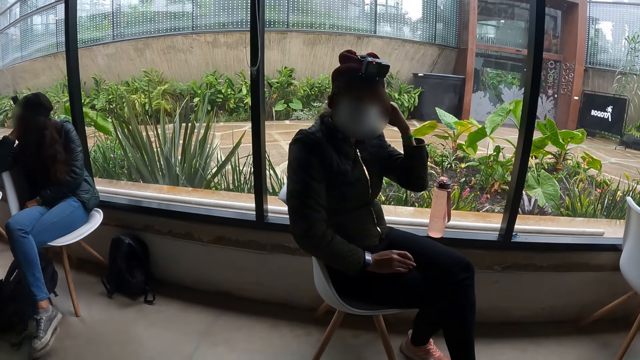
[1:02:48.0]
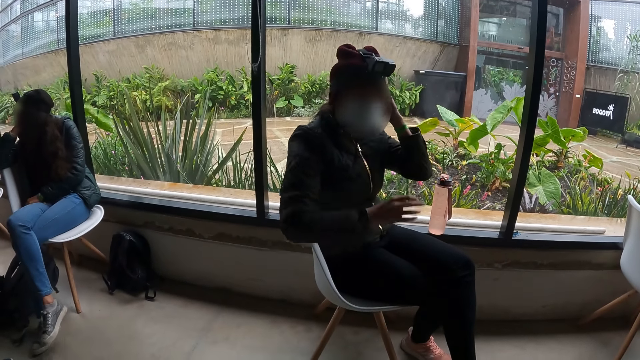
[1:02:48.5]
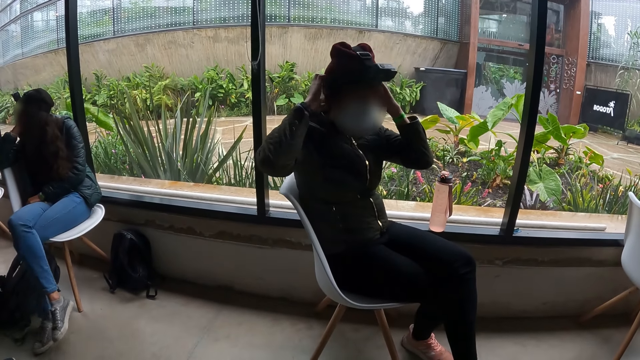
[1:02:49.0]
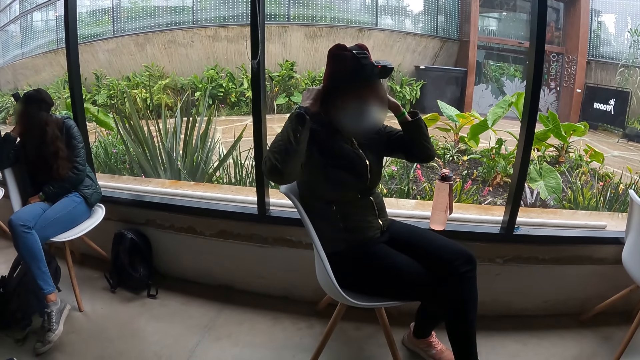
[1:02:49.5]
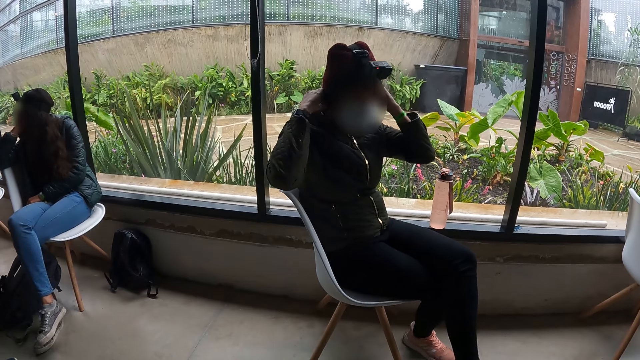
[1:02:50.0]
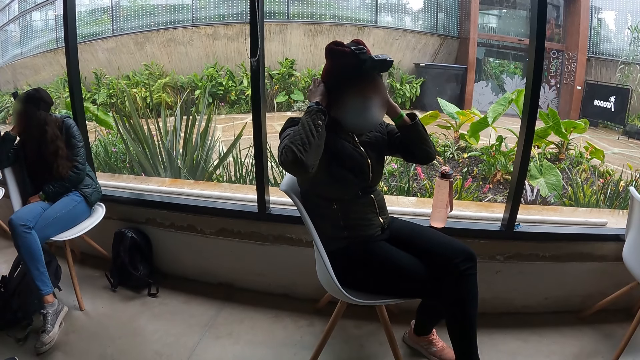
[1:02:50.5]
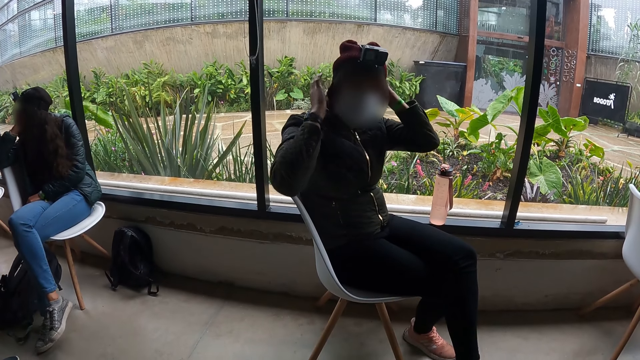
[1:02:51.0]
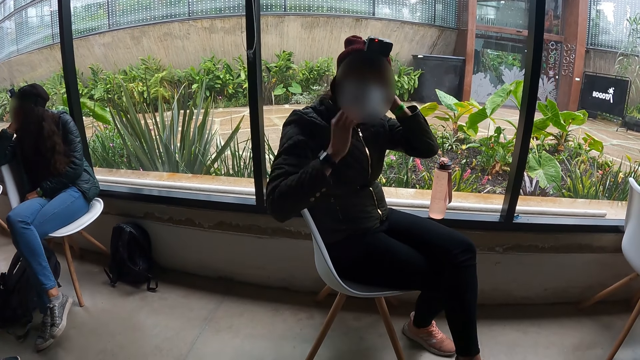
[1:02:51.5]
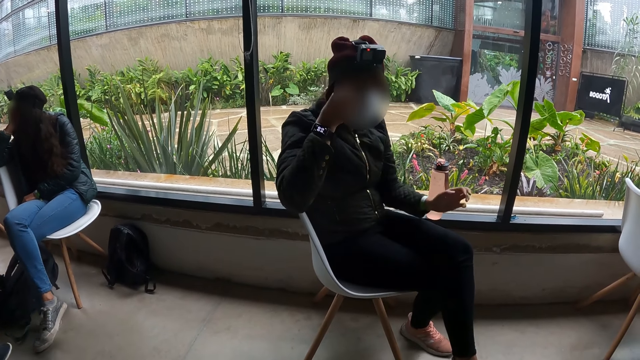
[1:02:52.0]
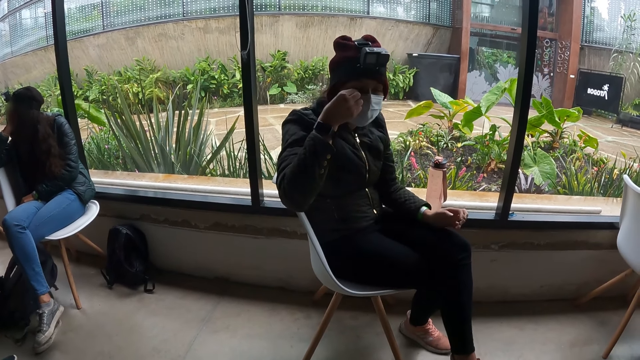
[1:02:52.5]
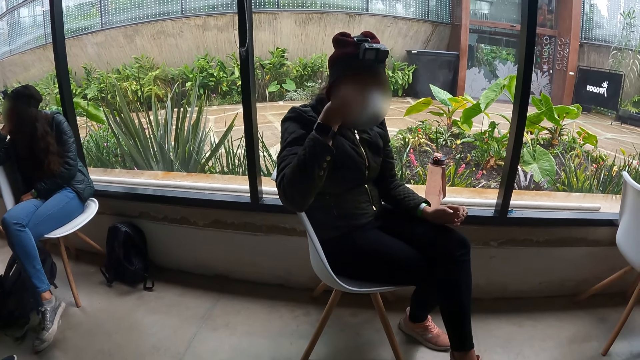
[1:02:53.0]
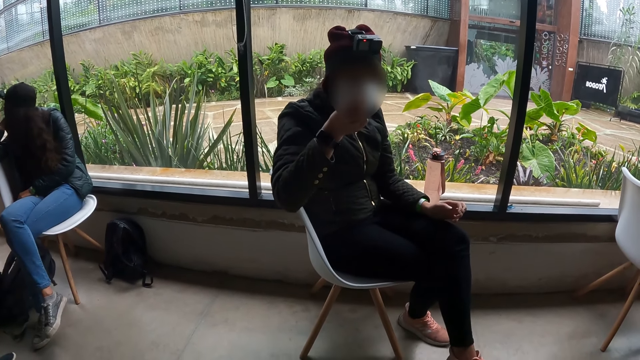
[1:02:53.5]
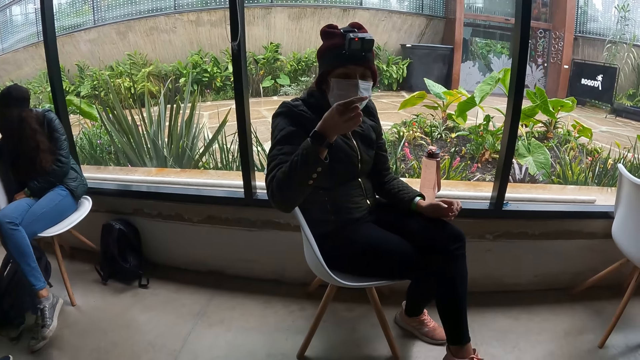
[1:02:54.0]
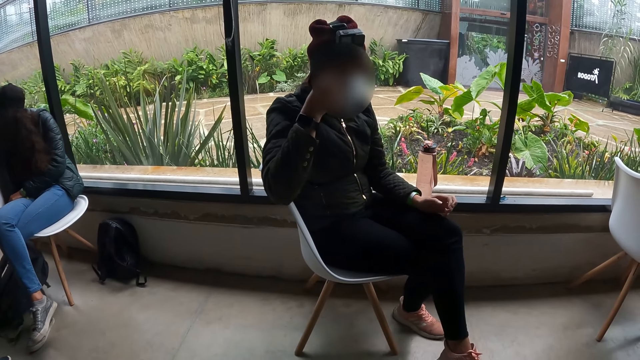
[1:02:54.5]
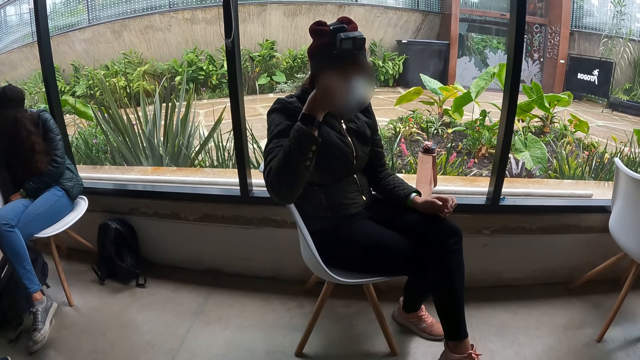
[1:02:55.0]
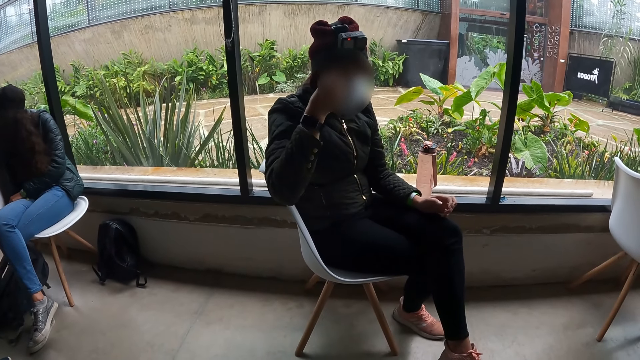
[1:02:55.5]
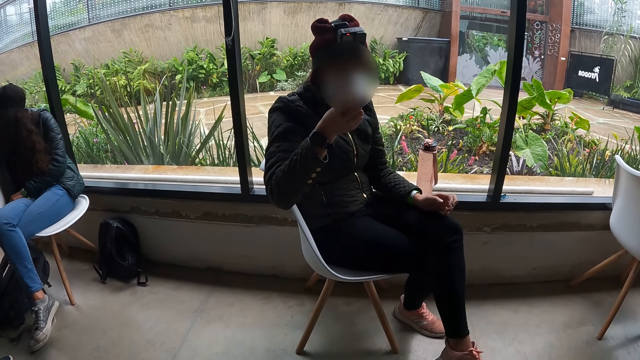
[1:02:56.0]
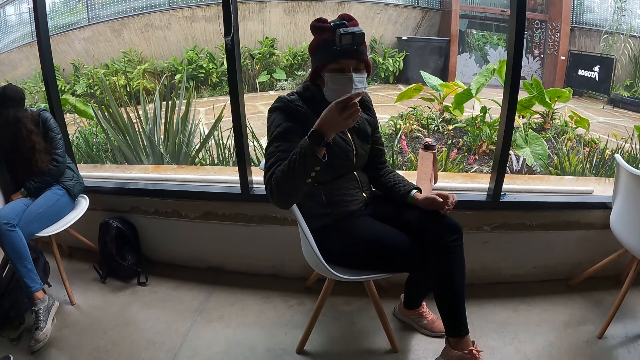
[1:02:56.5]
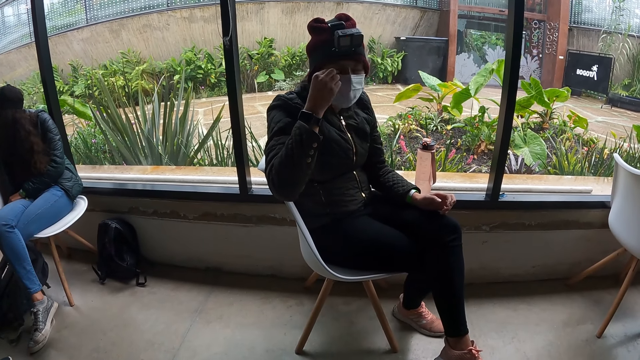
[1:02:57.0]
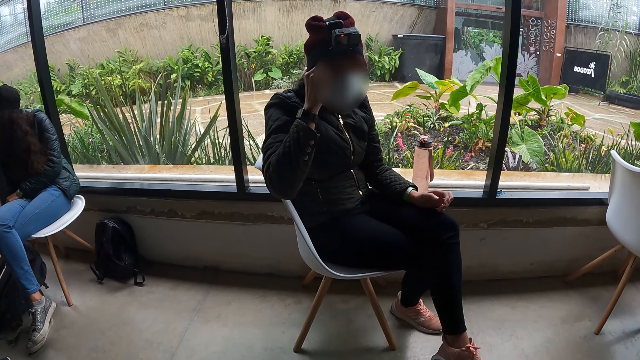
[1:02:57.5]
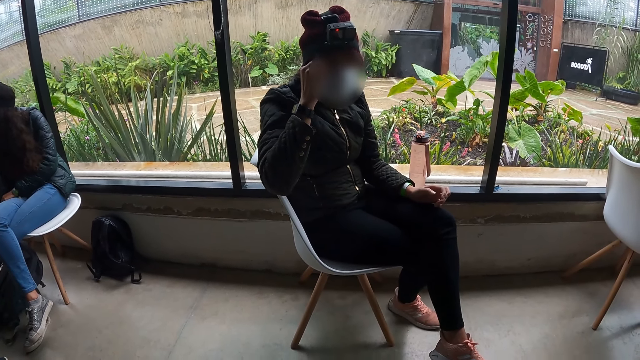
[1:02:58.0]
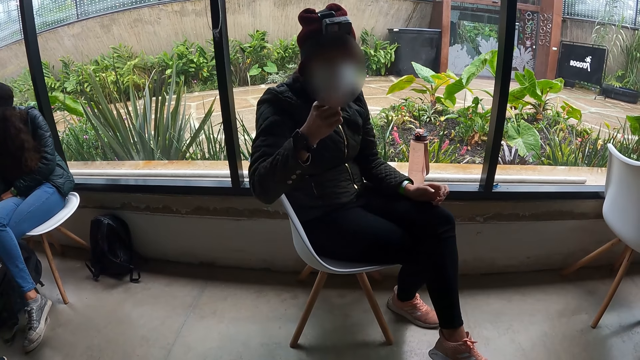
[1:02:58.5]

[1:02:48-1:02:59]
The woman adjusts the camera on her head with both hands. The woman touches her right eye with her right hand.

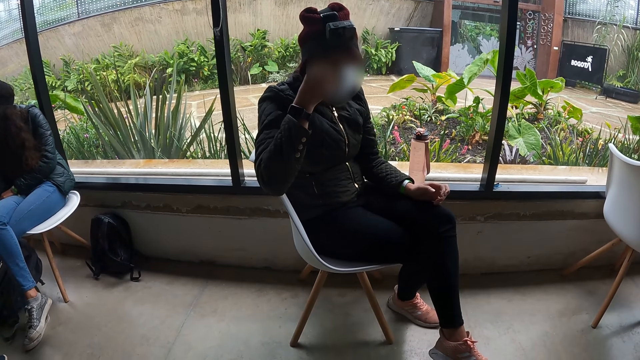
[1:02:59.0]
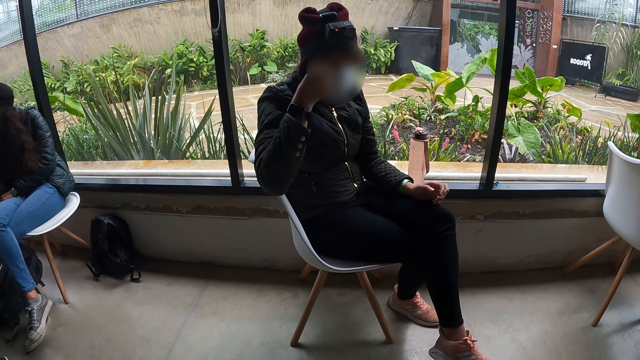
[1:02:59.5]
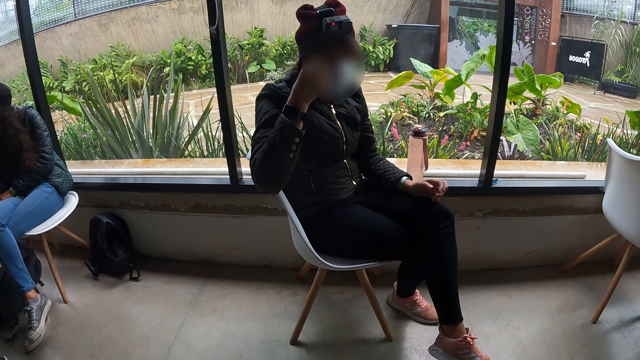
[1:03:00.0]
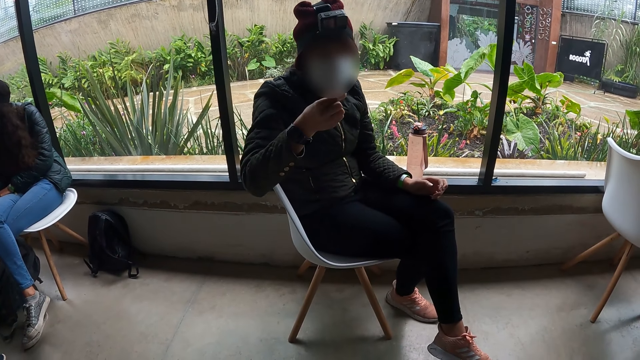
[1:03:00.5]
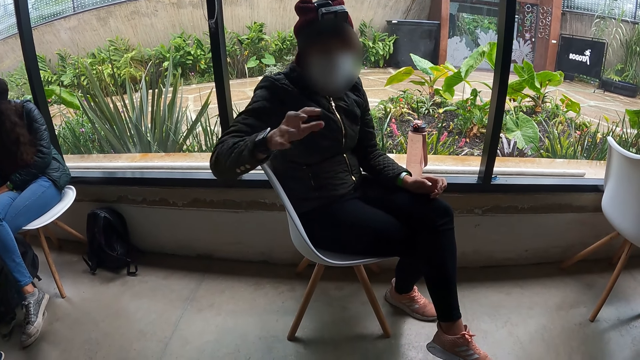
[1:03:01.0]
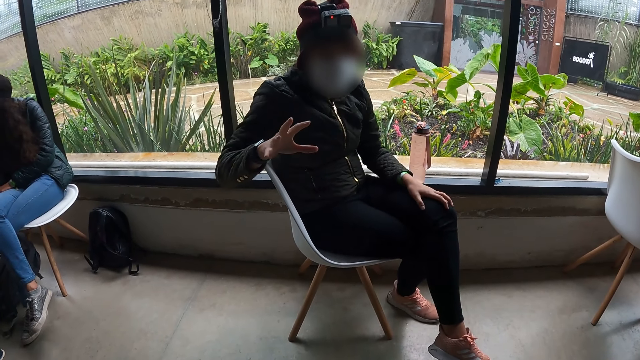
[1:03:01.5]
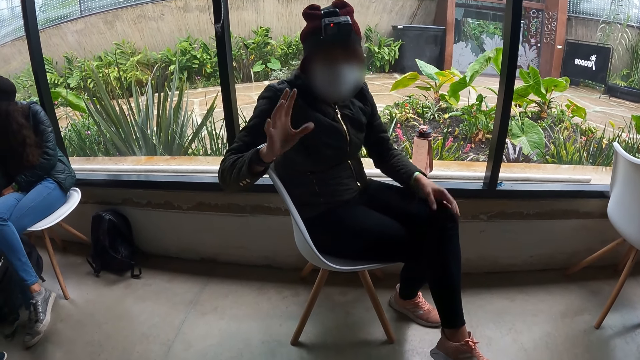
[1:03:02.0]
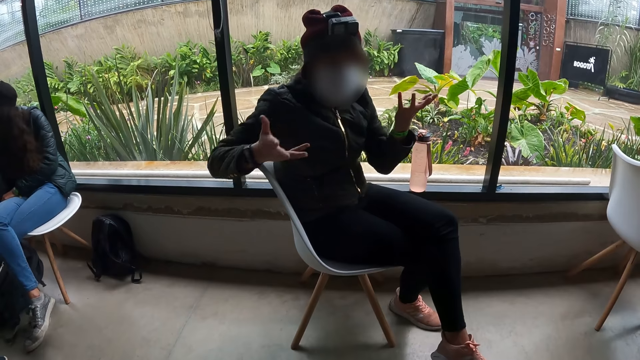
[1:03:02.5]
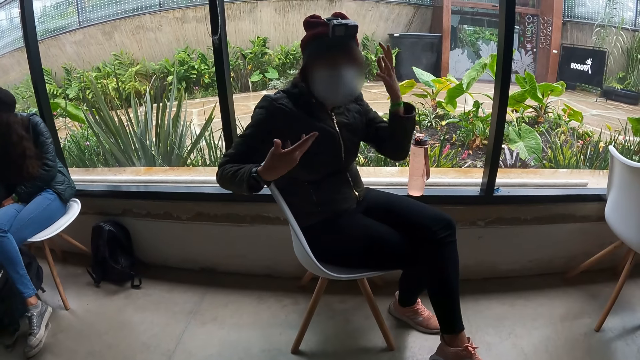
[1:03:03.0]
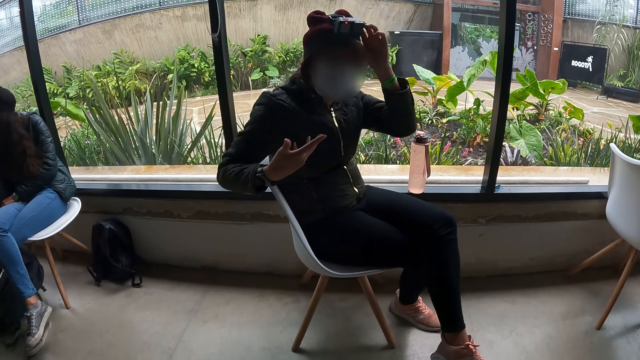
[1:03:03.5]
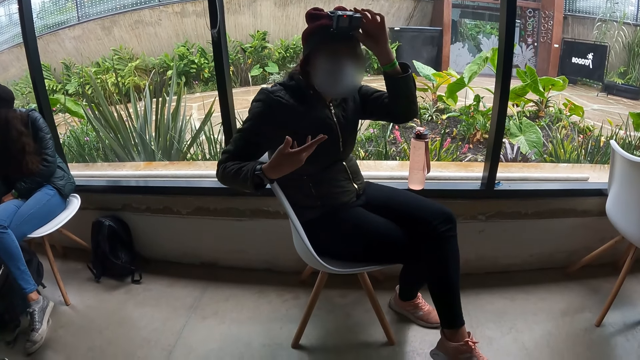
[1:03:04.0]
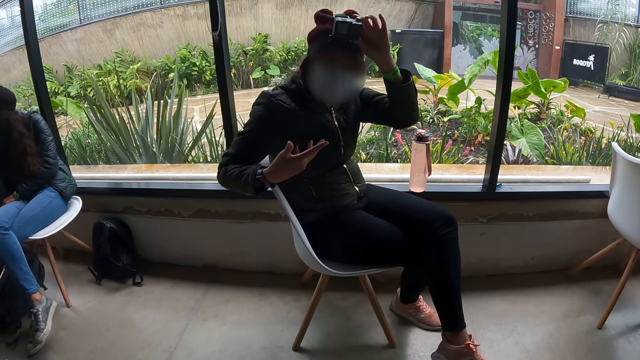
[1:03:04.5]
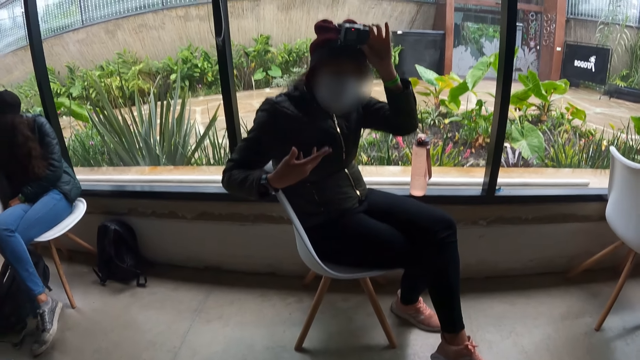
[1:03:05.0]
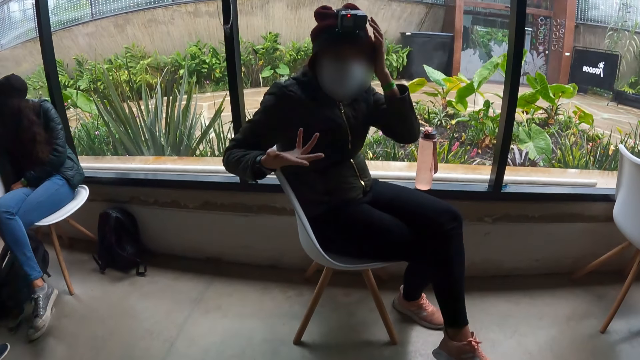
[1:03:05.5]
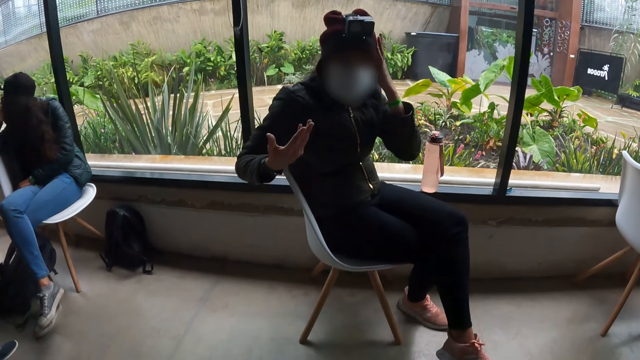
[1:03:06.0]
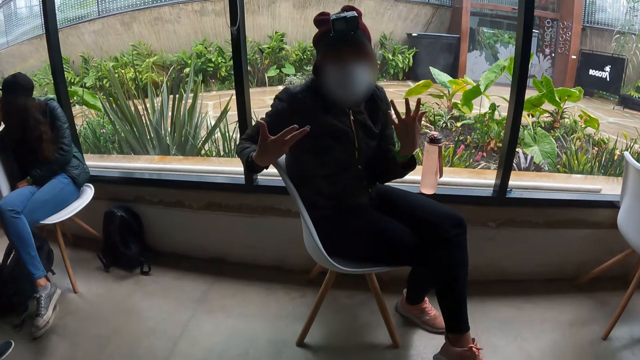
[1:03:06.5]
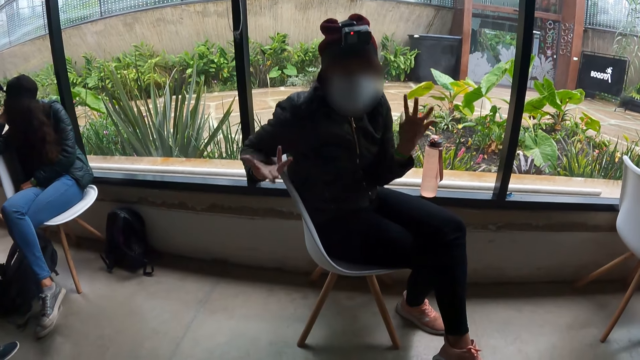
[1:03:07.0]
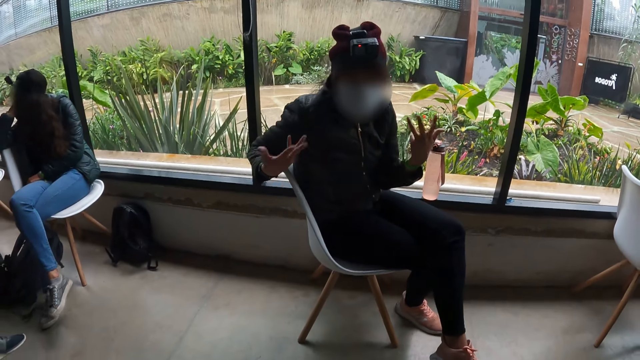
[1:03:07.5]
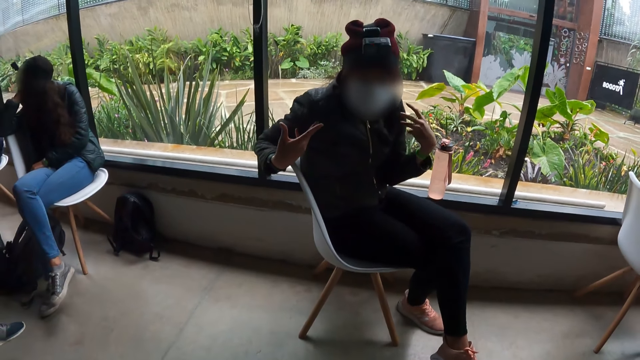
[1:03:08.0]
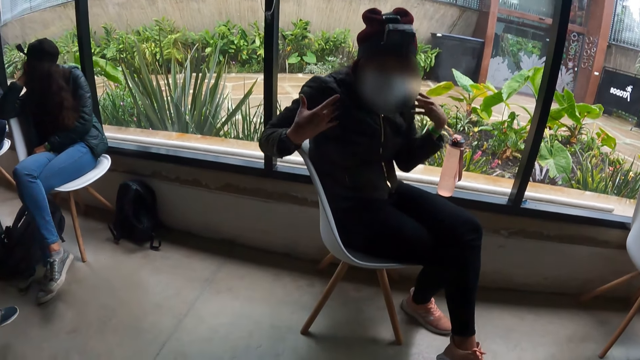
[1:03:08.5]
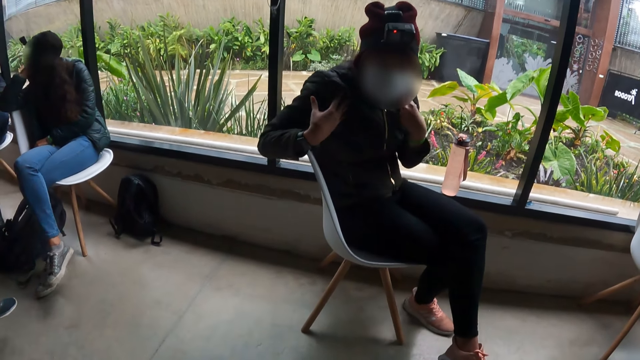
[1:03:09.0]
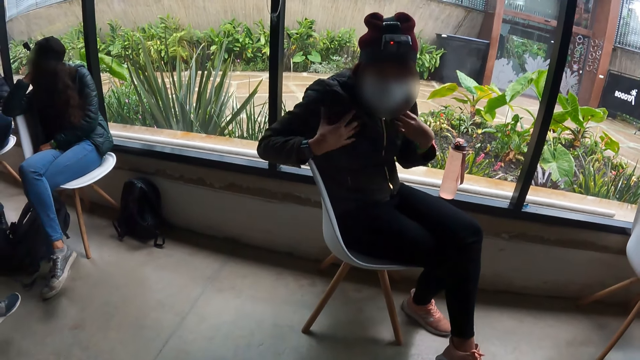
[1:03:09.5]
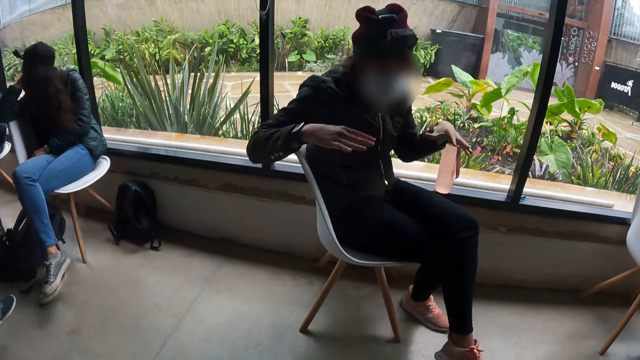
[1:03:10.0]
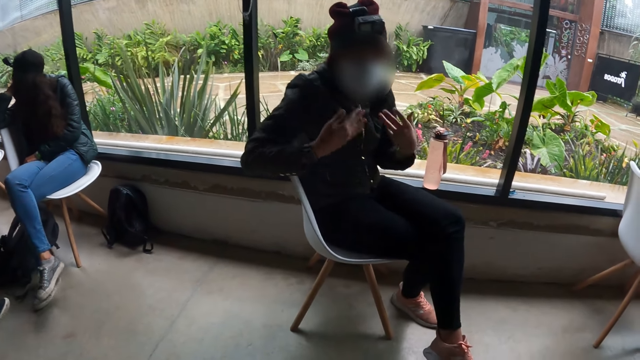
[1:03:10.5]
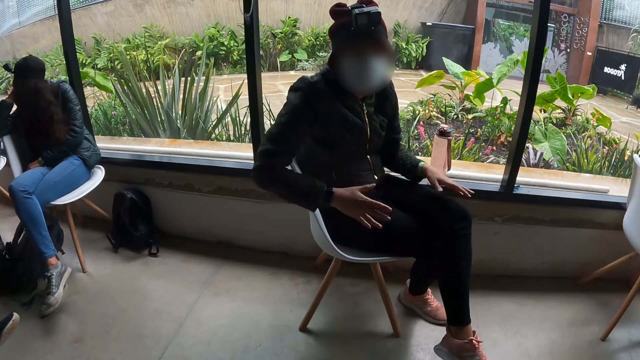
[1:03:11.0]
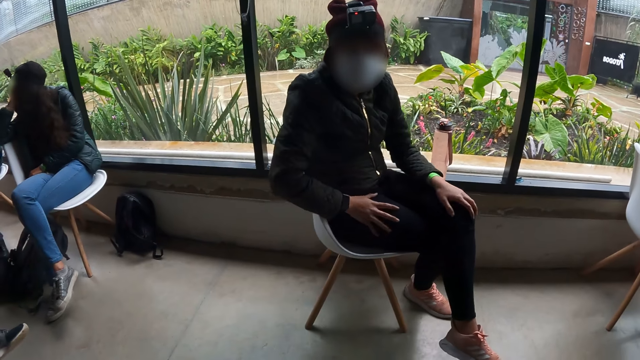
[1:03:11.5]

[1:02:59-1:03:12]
The woman gesticulates with her right hand. The woman adjusts the camera on her head with her left hand. The woman gesticulates with both hands.
